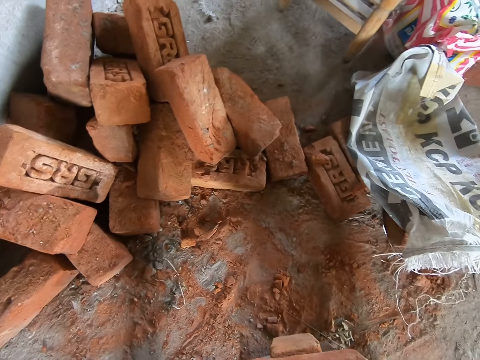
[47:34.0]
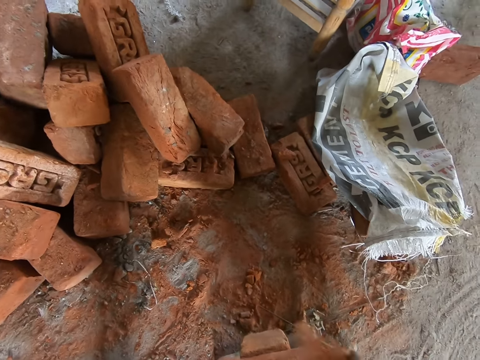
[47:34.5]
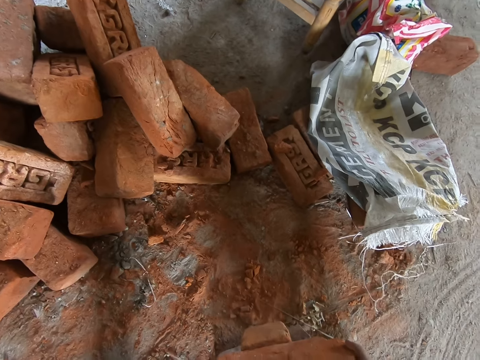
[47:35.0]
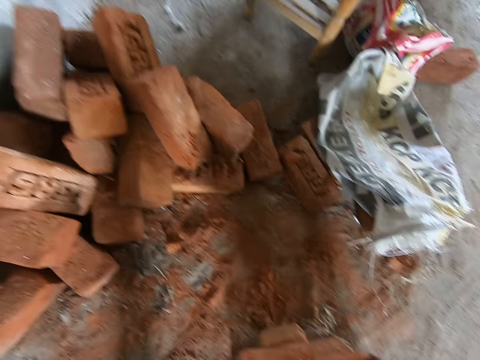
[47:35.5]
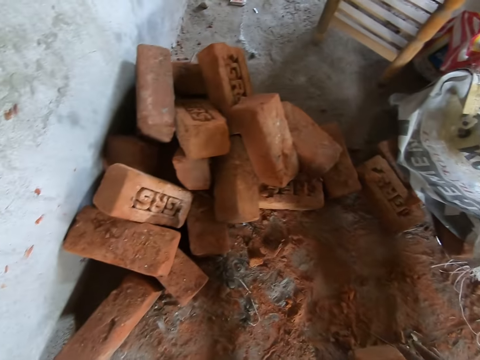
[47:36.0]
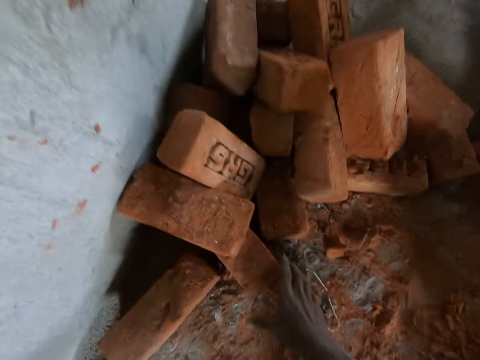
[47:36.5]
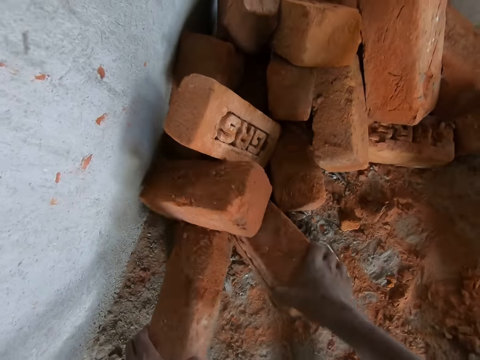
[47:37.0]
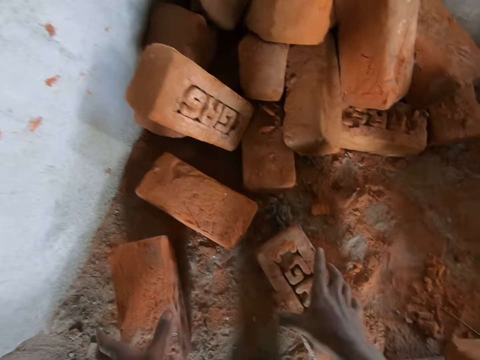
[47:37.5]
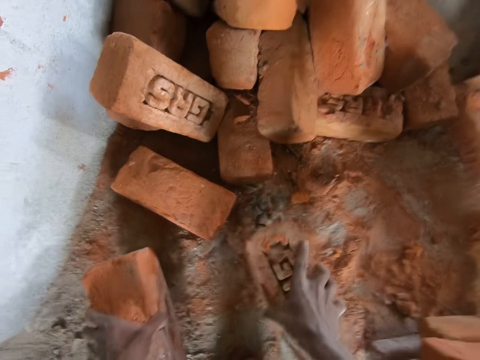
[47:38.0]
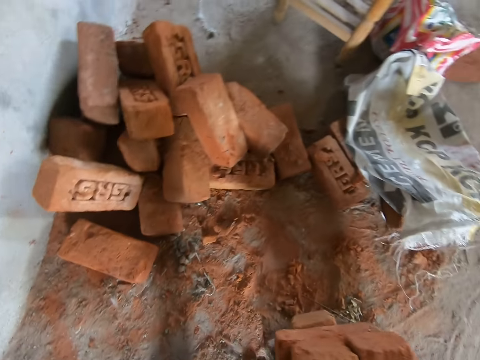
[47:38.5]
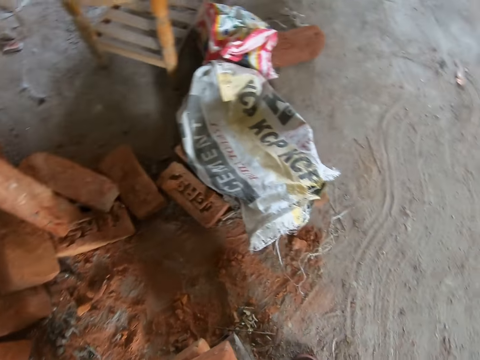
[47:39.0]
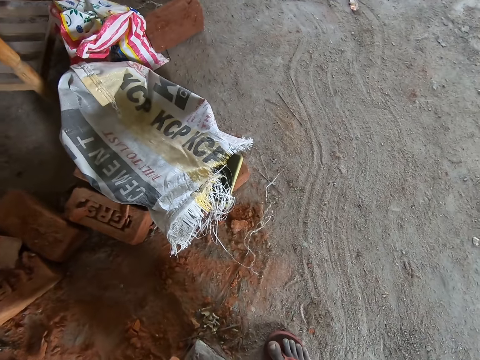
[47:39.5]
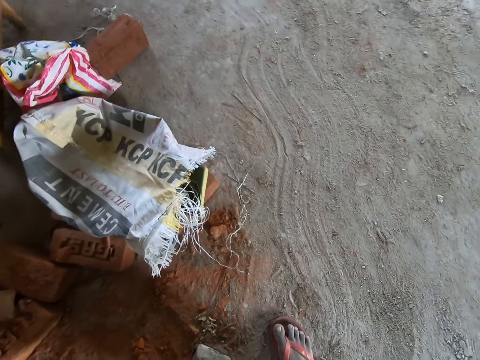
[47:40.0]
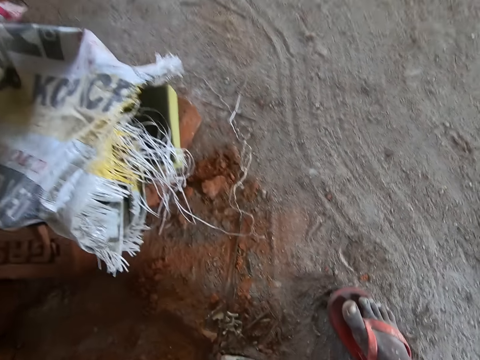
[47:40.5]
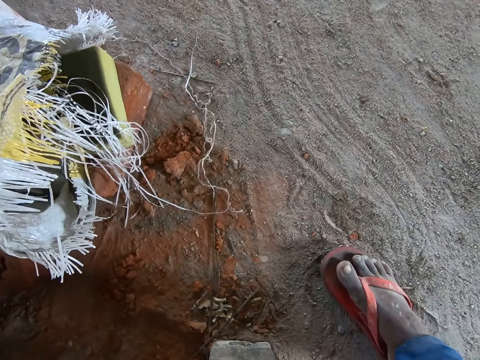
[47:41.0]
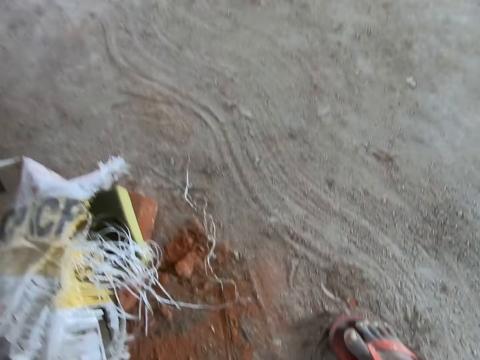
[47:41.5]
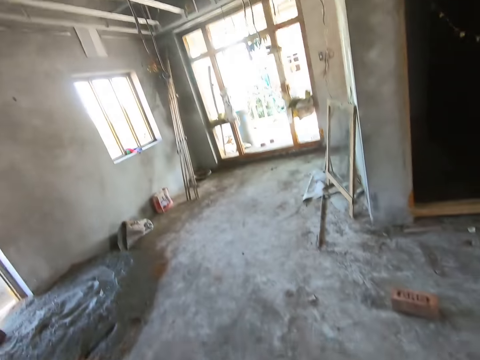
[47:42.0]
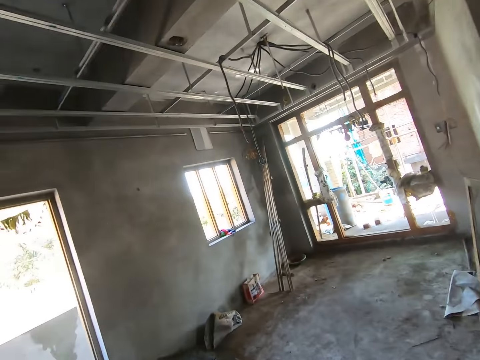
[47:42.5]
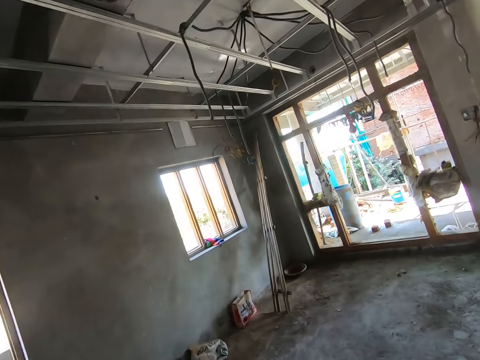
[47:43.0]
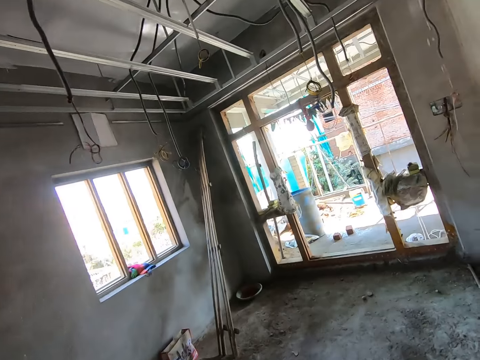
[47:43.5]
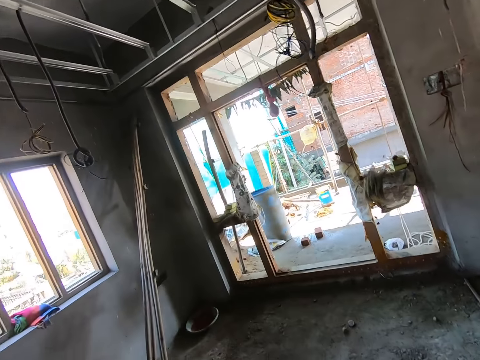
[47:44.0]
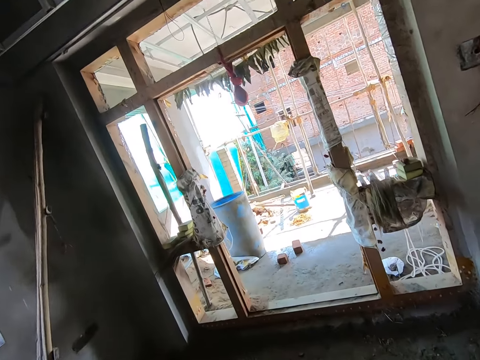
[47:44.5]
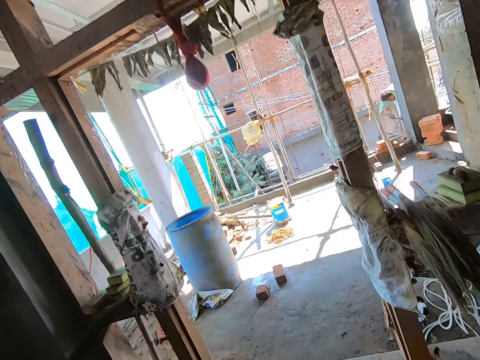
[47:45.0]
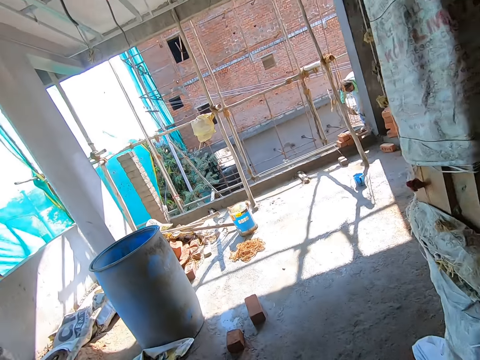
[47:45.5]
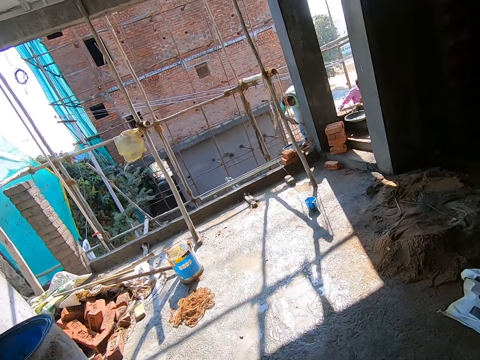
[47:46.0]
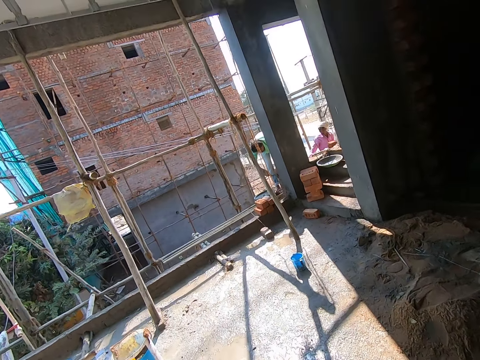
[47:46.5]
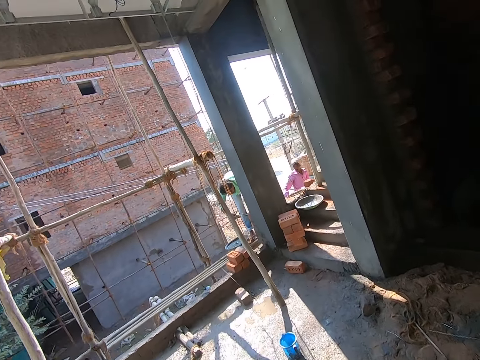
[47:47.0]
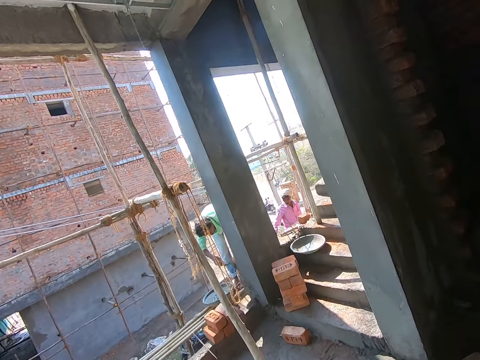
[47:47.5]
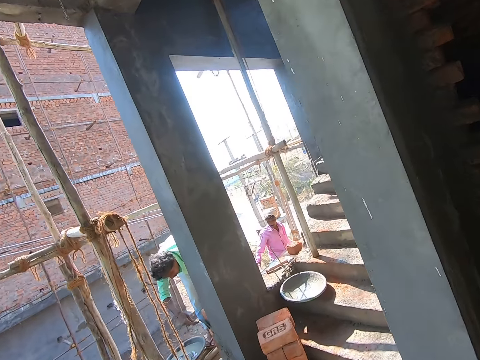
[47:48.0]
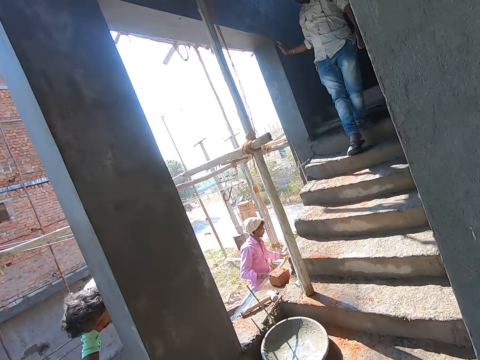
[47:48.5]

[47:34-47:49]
The camera wearer carries bricks. They walk.

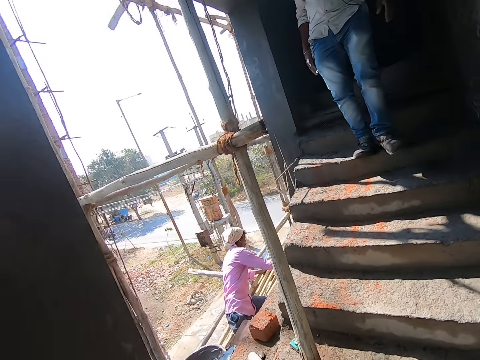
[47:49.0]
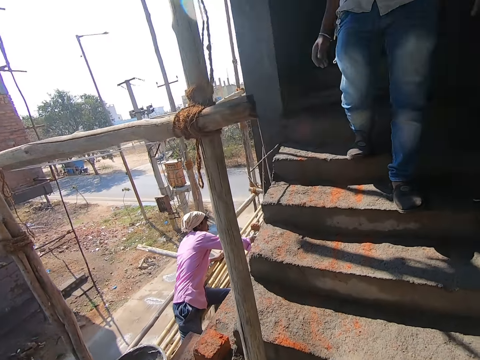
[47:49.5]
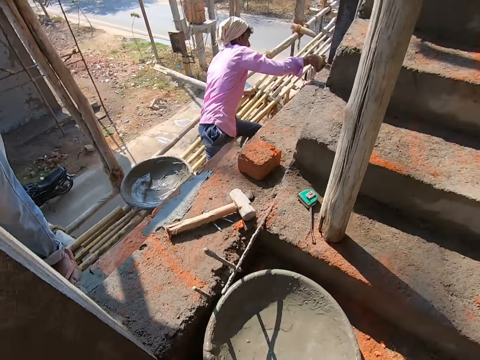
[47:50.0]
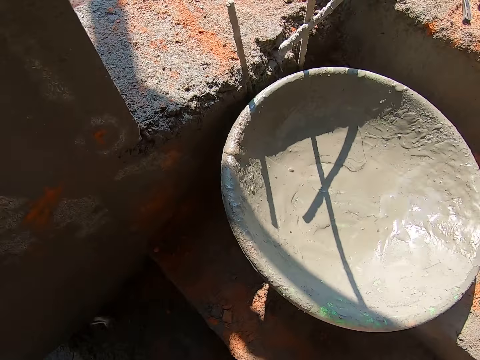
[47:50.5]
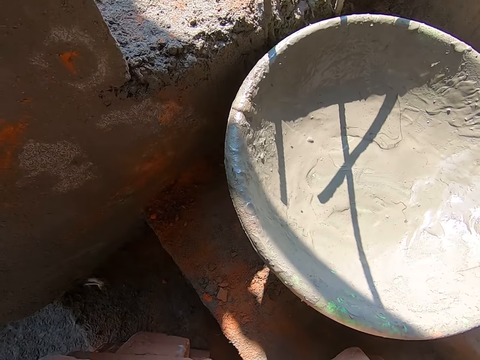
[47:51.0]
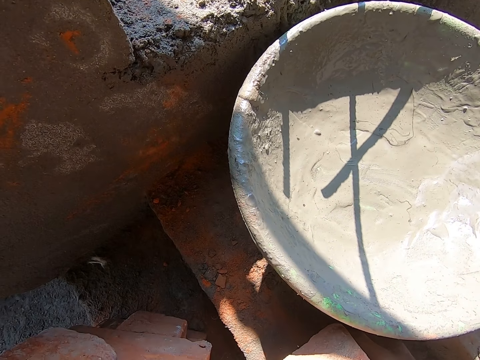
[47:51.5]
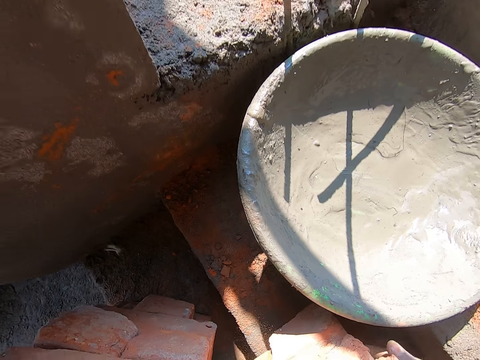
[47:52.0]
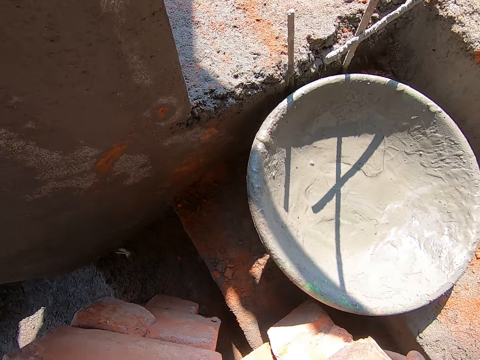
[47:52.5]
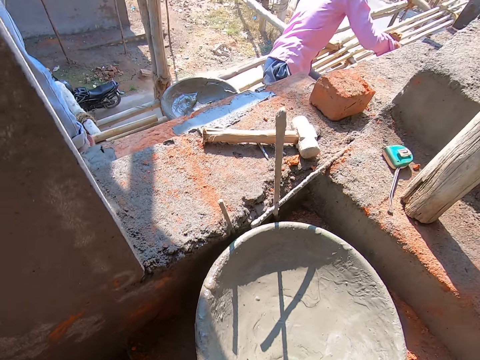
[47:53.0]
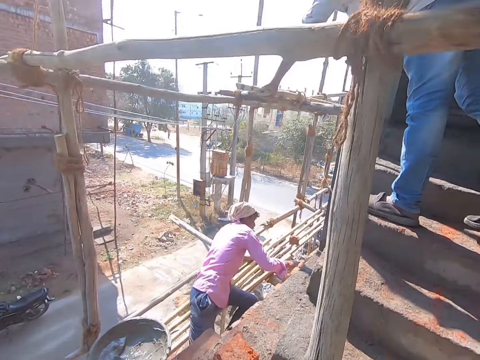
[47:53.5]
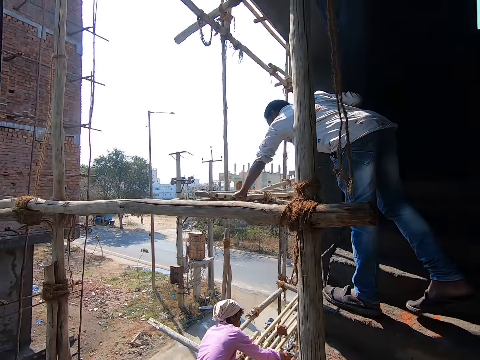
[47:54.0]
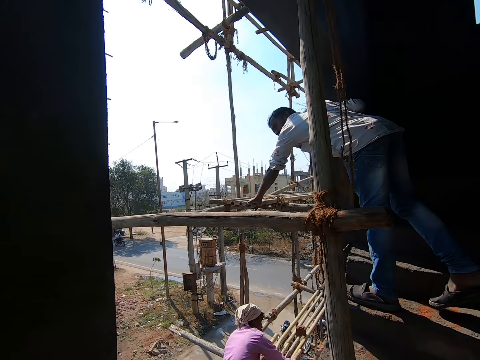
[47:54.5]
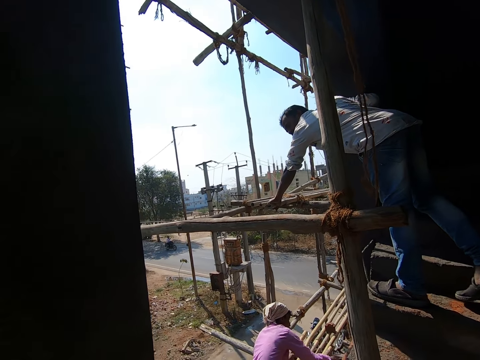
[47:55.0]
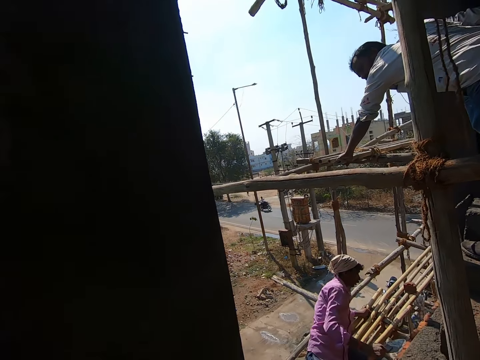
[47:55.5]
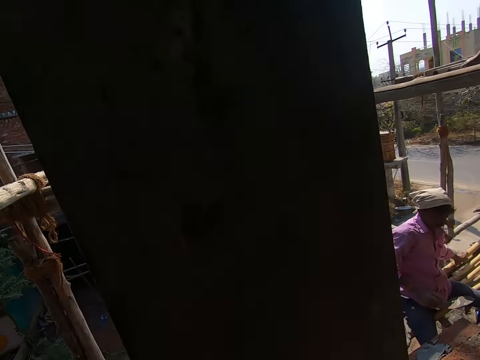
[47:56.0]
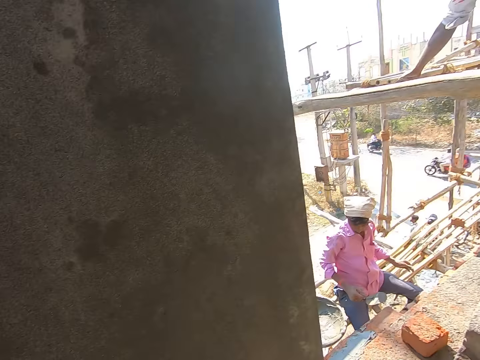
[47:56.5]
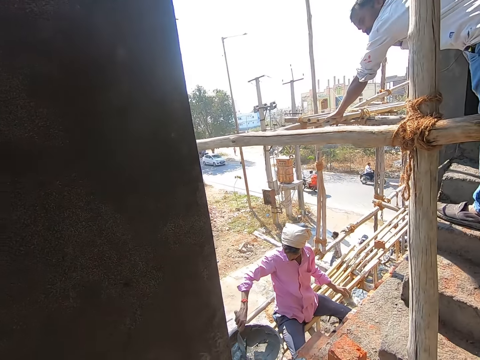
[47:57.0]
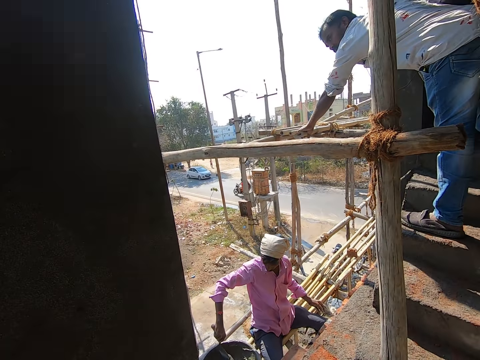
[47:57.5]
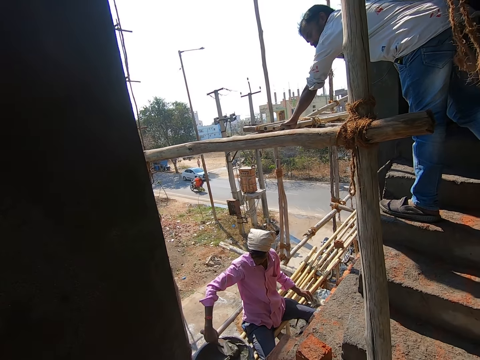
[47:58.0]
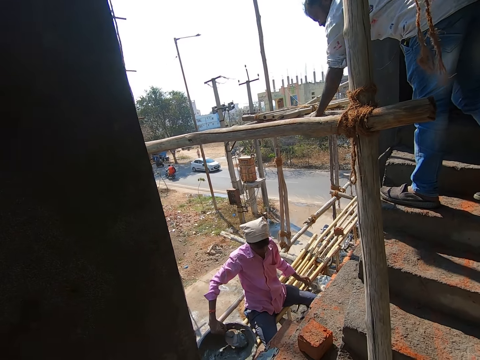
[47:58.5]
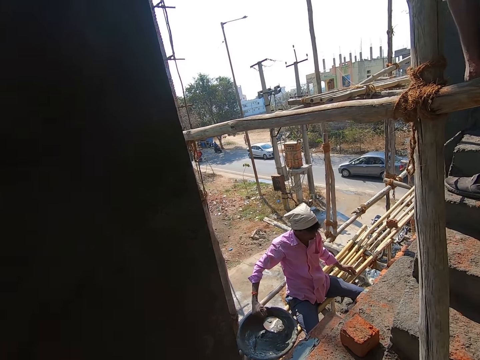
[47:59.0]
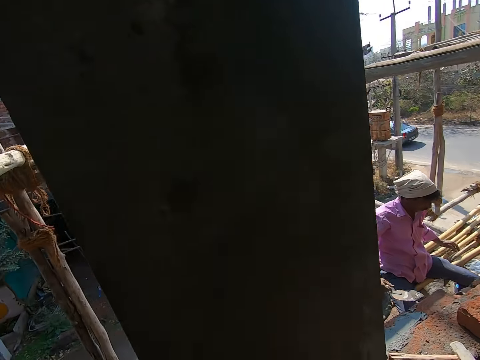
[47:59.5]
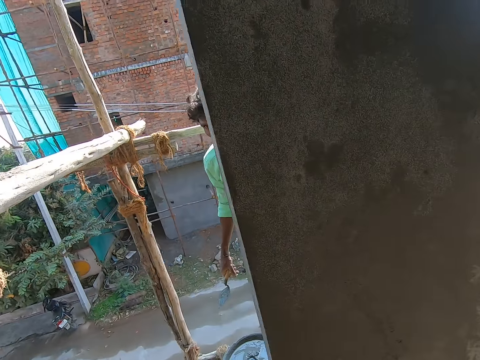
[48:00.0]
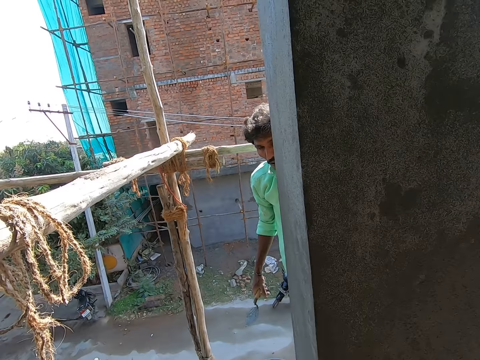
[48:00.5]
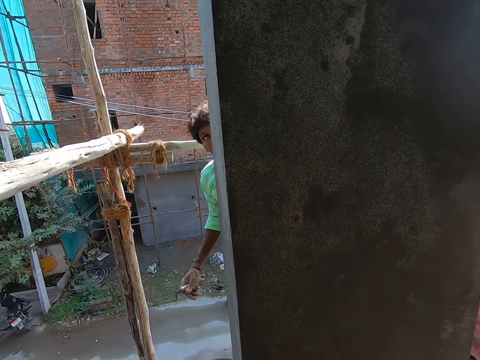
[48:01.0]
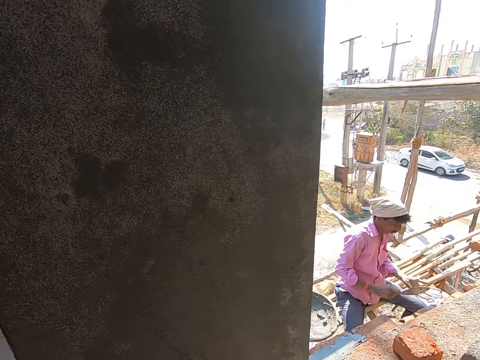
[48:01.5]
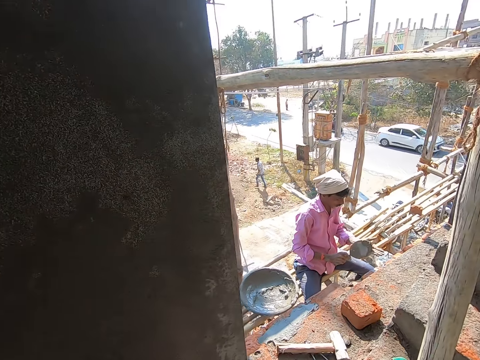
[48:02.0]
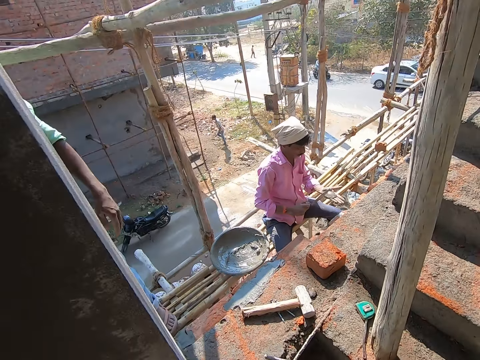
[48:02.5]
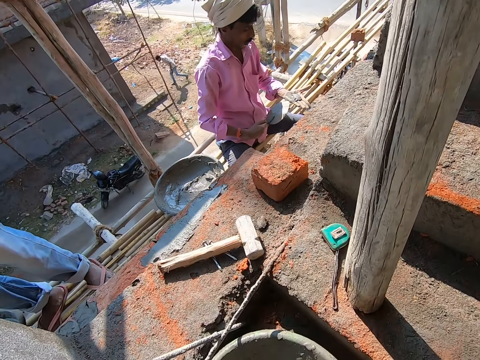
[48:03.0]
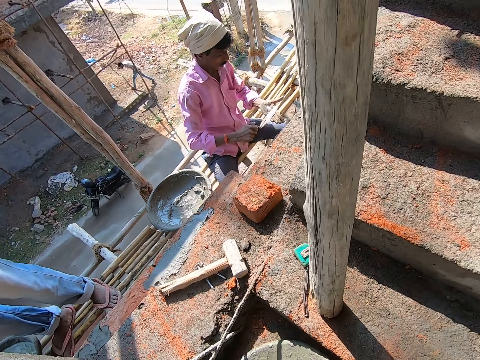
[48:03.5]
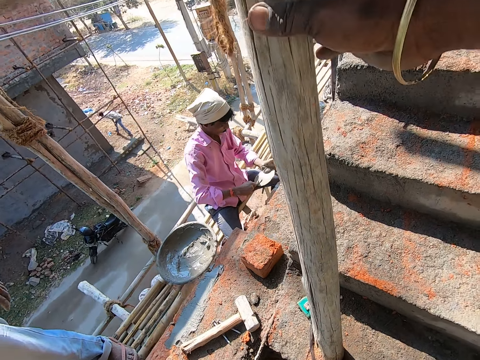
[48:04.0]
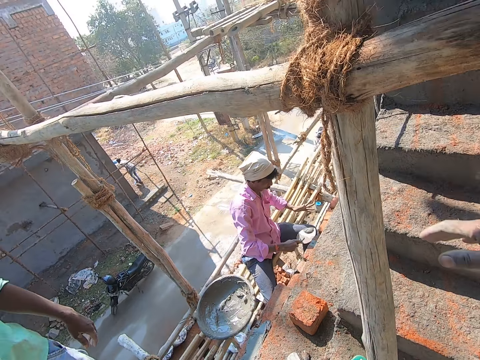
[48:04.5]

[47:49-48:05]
The camera wearer drops the bricks on the ground with both hands. They look around. They interact with the man.
